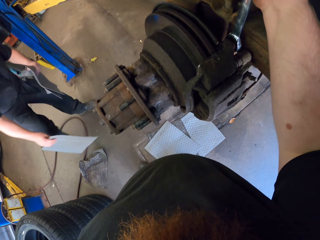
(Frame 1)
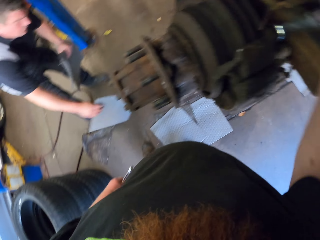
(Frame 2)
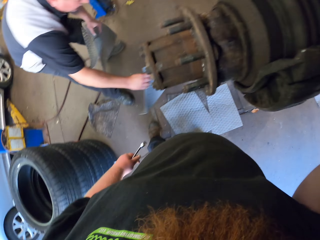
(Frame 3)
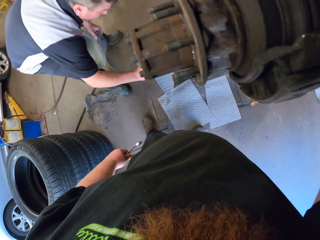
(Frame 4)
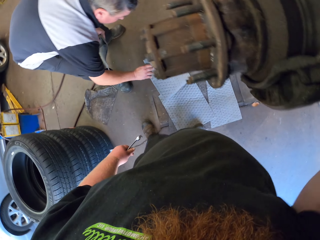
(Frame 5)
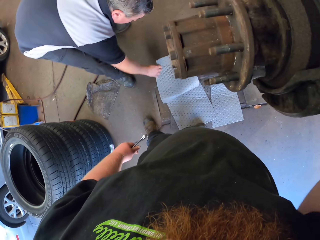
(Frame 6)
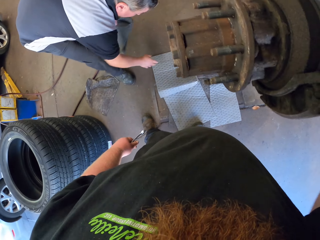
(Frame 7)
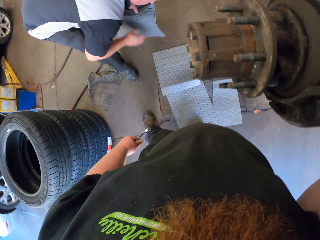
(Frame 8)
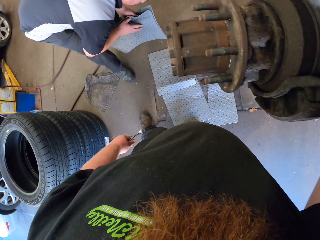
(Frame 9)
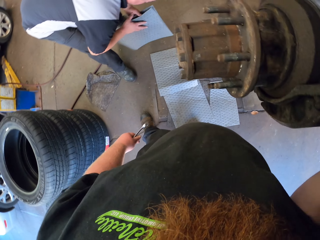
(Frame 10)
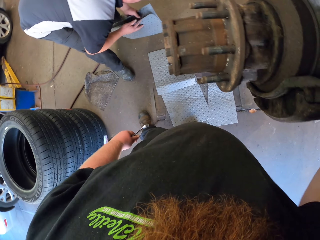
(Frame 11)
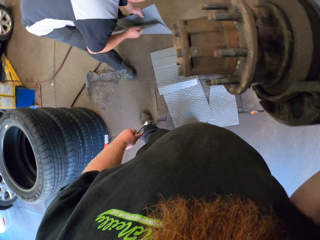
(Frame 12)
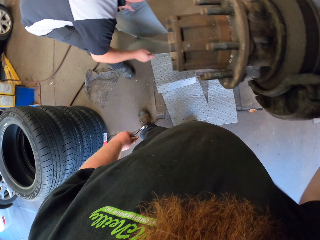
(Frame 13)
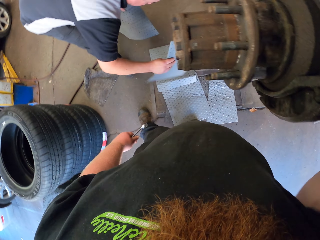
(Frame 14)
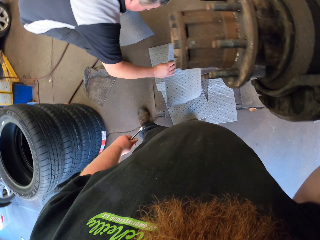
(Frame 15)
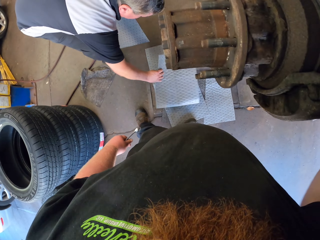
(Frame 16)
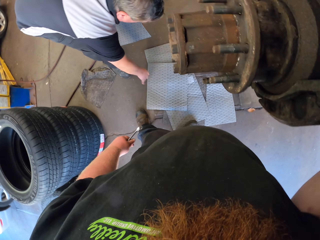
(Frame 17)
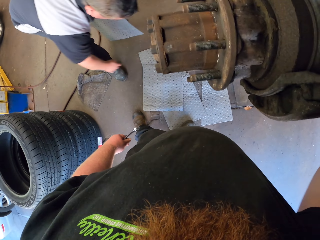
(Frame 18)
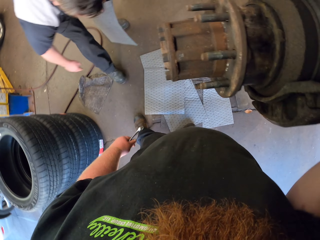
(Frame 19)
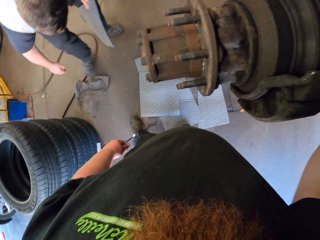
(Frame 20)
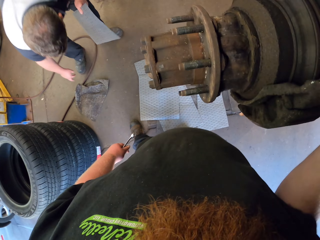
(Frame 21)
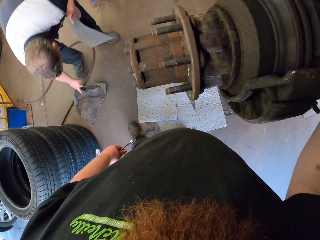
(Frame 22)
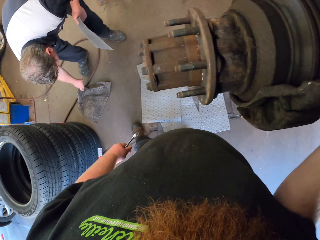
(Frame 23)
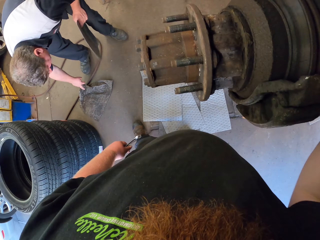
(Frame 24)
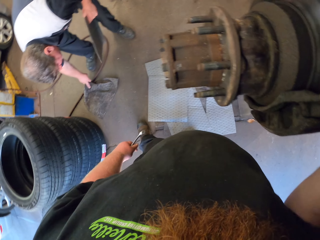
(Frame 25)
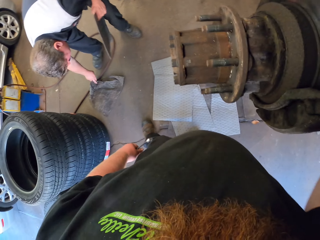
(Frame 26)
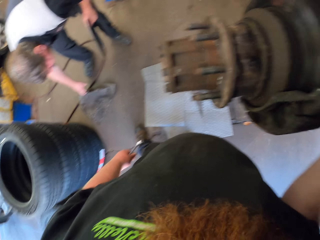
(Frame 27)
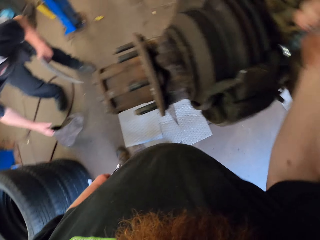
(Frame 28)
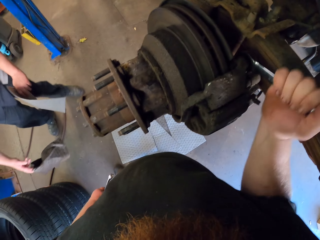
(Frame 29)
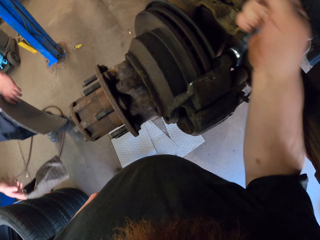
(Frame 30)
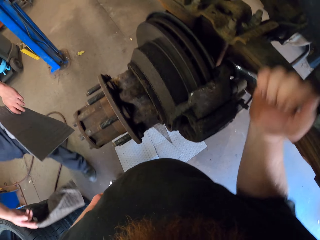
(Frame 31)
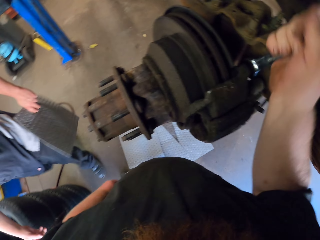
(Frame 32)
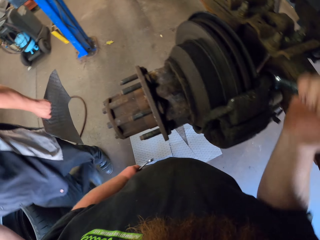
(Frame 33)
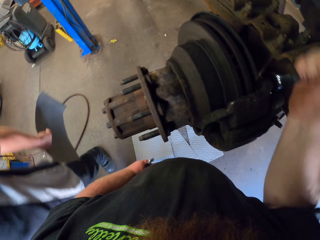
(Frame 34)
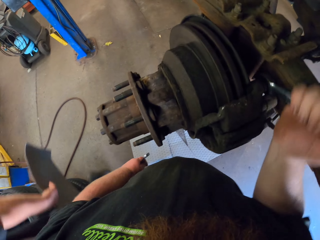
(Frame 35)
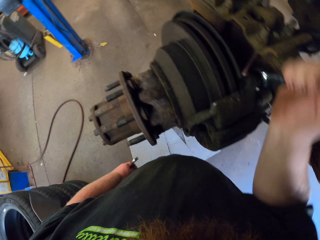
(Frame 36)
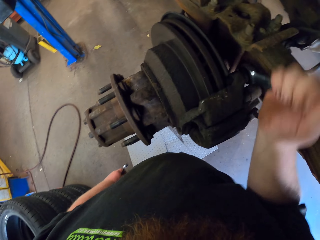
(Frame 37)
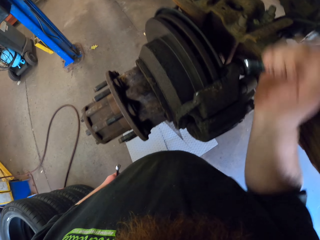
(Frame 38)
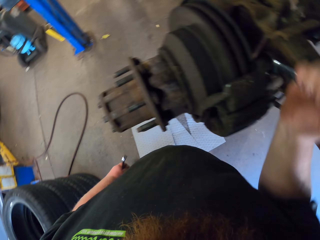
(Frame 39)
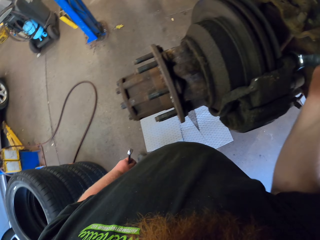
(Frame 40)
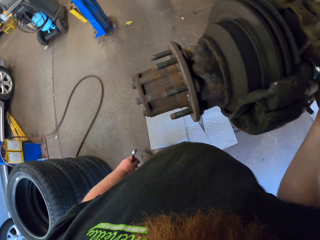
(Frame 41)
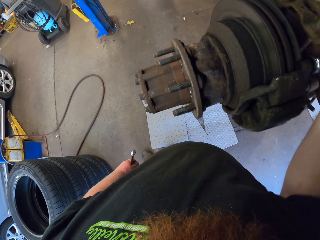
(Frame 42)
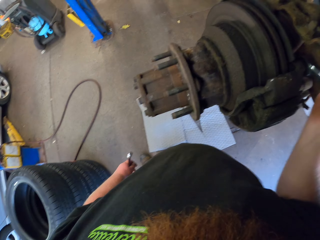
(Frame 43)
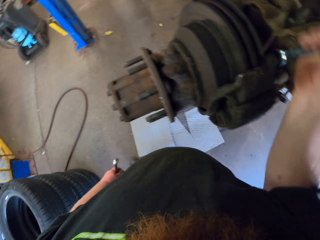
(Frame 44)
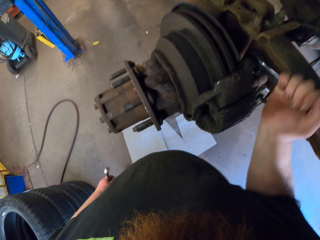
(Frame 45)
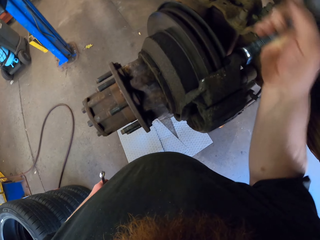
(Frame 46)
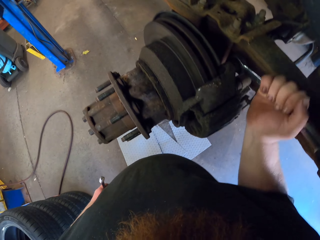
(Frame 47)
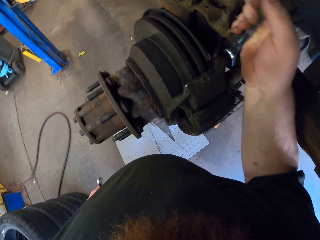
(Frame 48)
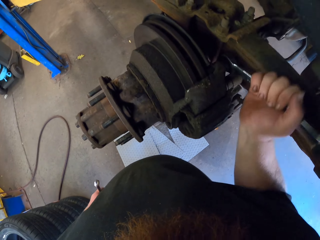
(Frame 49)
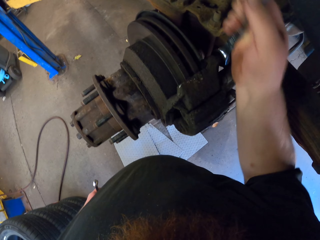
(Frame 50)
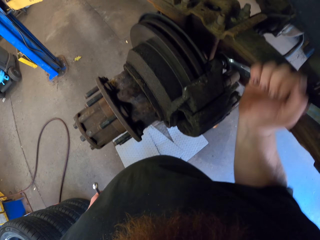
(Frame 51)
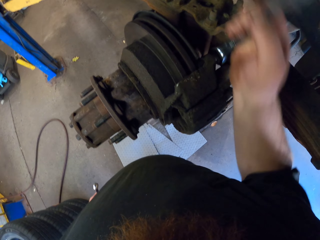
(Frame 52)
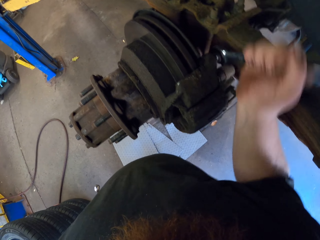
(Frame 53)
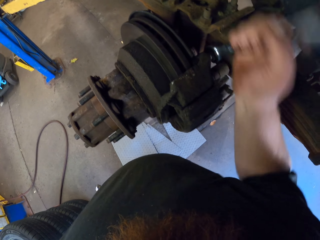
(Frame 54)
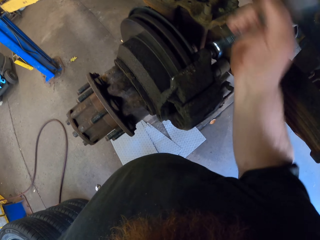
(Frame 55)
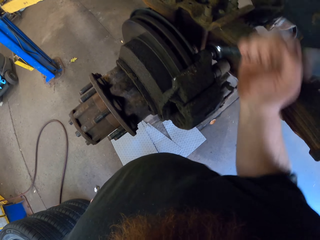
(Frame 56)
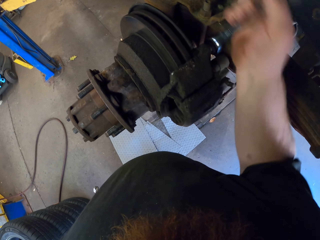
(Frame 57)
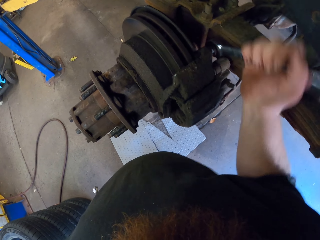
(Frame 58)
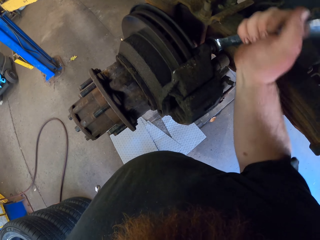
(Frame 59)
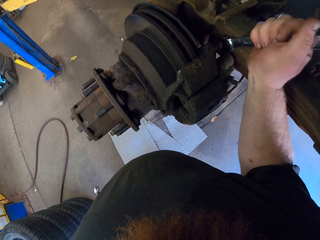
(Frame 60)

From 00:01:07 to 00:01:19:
A man walks in. The camera wearer puts the spanner on the bolt nut. They screw the wheel of the car. The man puts a mat on the floor. The camera wearer opens the bolt nut with the spanner. The man takes the mat from the left hand, puts down the mat, picks up a dart from the floor, gets up and walks around.

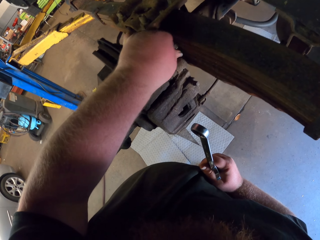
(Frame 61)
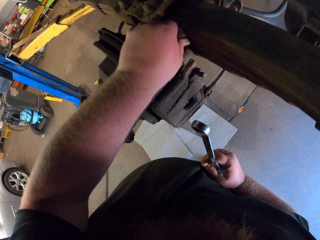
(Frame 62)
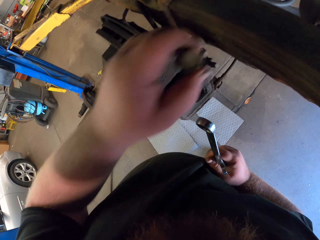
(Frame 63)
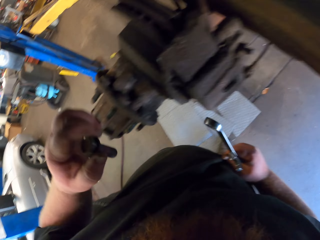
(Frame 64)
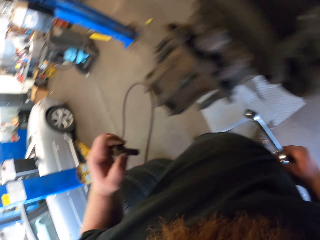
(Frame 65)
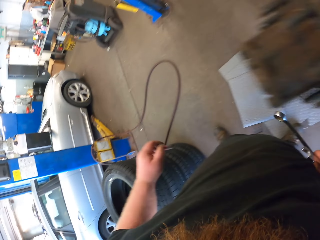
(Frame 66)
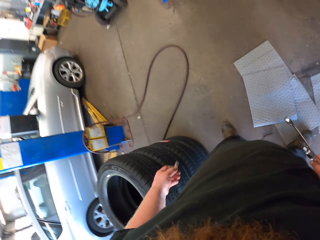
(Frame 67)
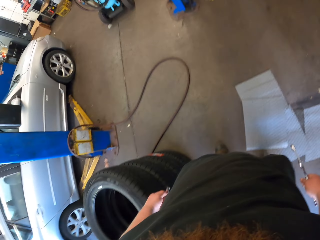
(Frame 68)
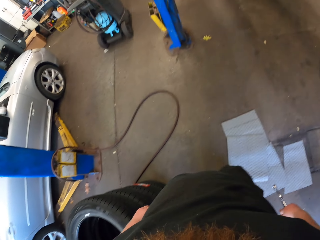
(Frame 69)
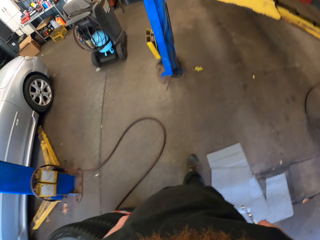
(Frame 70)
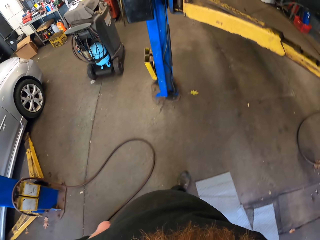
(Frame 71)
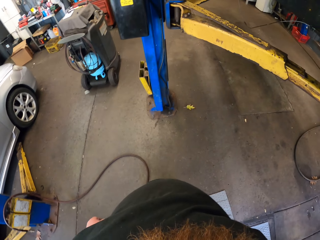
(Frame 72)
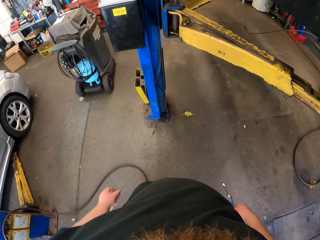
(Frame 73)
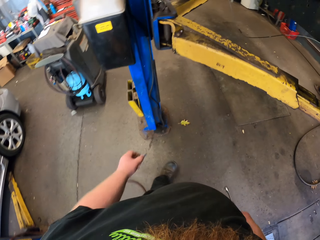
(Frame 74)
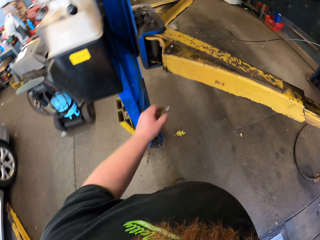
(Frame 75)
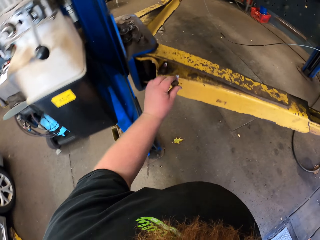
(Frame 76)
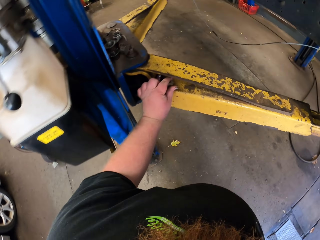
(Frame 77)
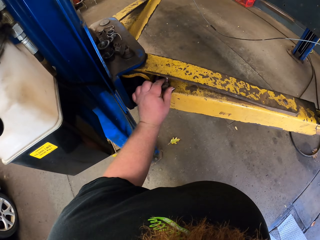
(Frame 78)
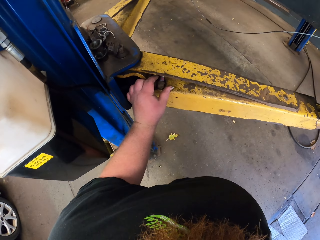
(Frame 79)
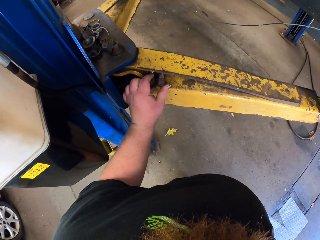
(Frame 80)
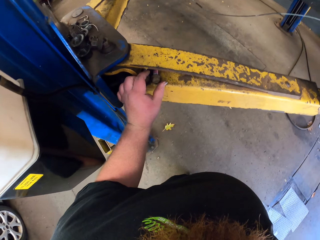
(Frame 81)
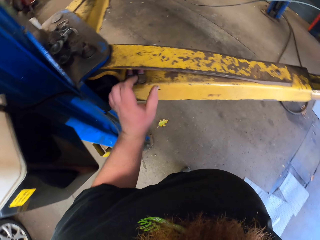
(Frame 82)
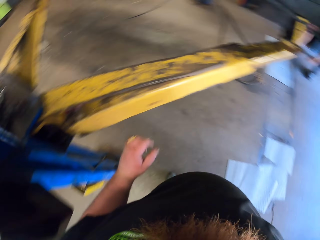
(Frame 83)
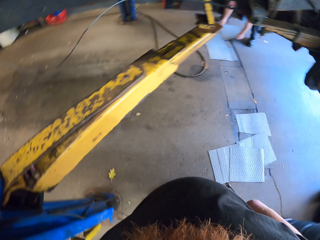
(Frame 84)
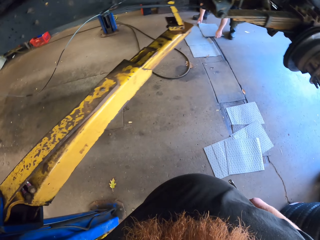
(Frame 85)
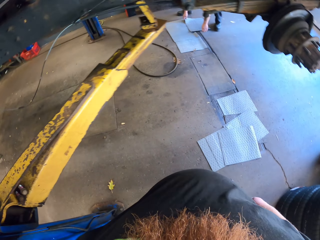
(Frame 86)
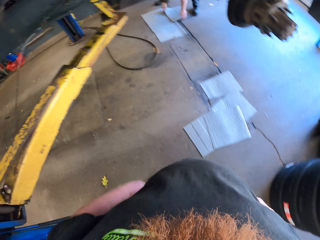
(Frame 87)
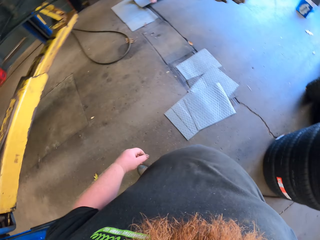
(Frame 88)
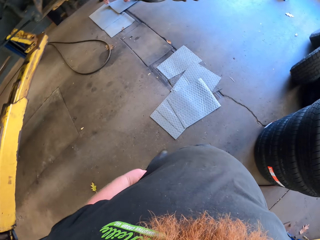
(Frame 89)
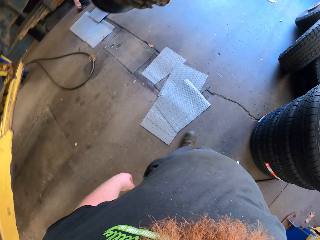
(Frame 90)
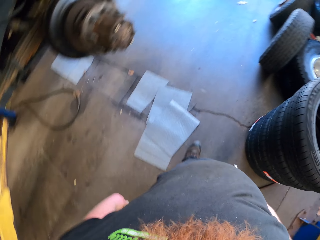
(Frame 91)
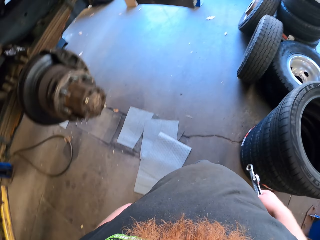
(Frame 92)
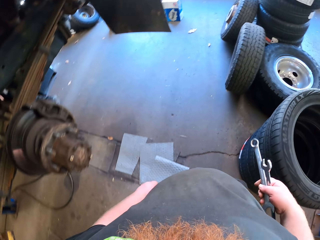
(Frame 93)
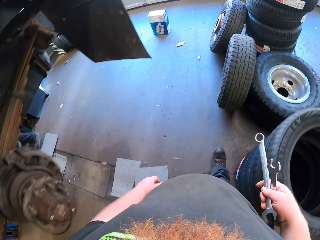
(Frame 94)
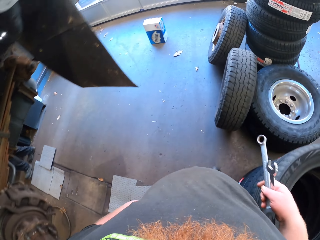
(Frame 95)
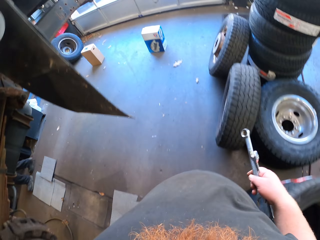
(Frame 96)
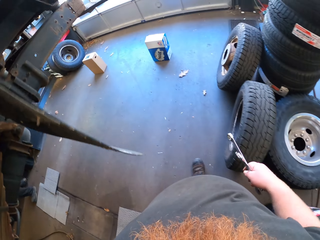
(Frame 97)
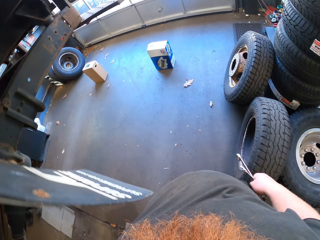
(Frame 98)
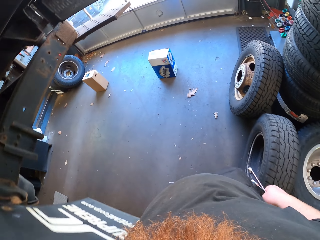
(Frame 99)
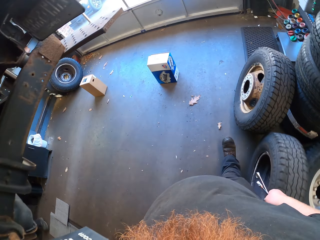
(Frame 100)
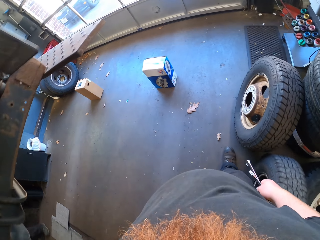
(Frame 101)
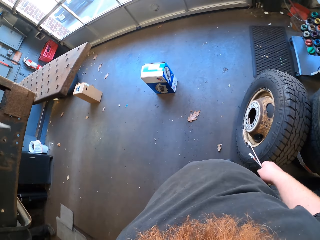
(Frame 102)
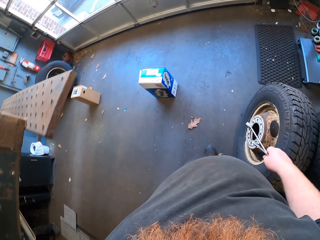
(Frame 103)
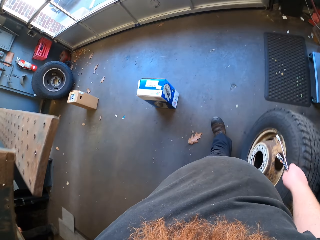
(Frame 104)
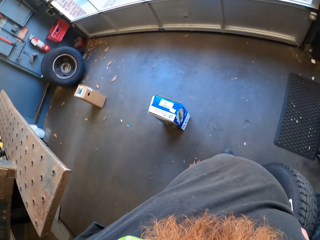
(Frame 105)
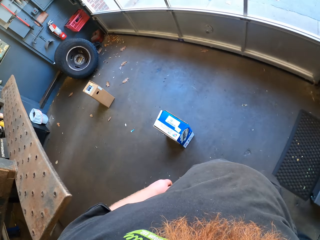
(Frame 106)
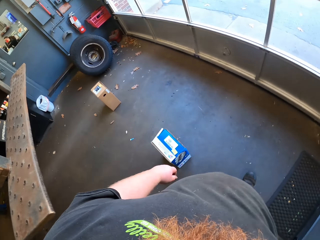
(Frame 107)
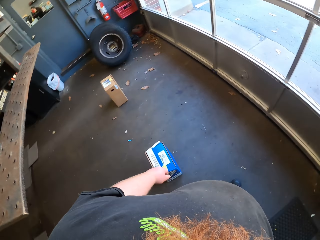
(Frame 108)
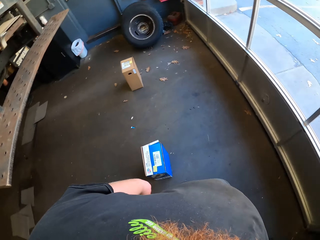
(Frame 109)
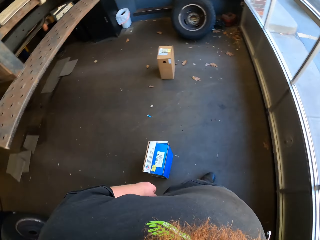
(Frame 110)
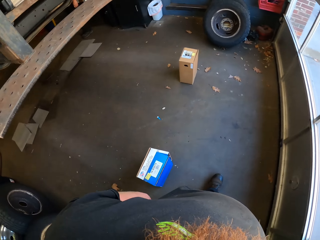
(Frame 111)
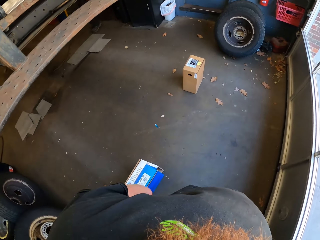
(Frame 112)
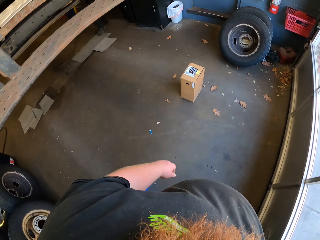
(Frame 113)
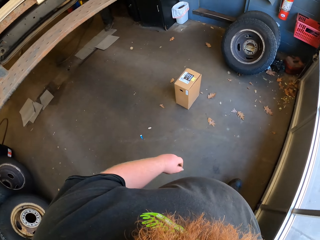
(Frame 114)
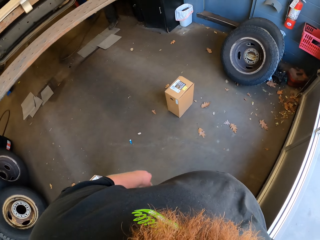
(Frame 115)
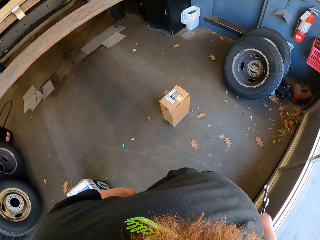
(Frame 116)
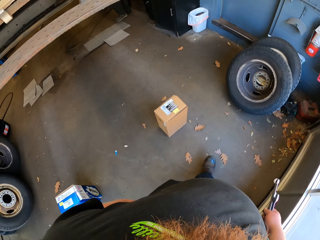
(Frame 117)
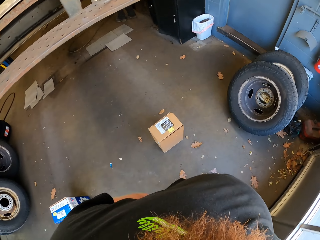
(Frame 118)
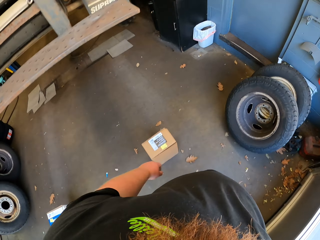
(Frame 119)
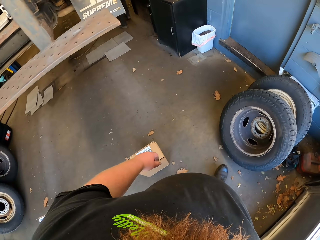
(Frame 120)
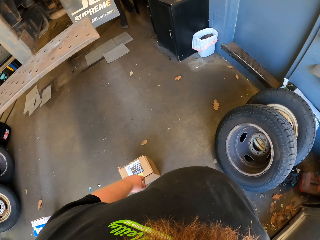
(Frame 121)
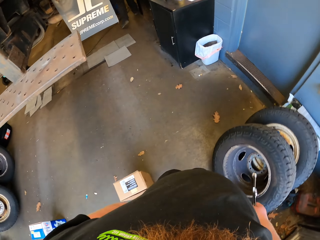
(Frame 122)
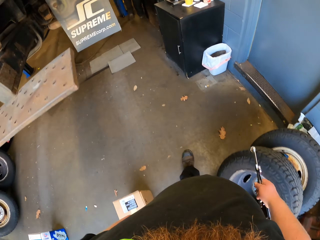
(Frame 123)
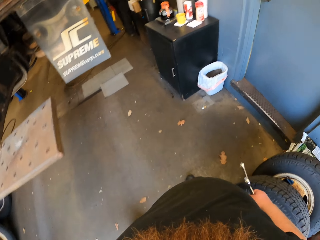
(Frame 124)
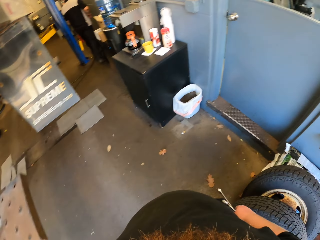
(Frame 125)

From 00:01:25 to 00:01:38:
The camera wearer removes the bolt nut. They walk in the garage. They put down the bolt nut. They walk around.
